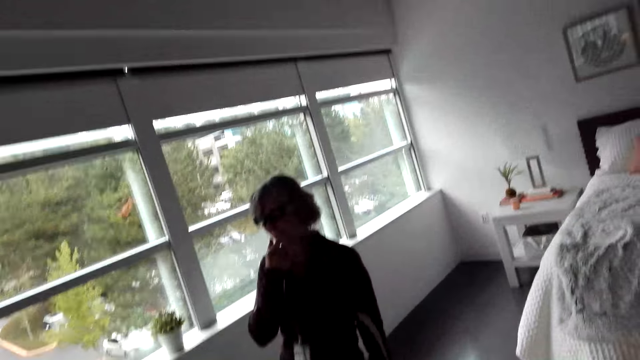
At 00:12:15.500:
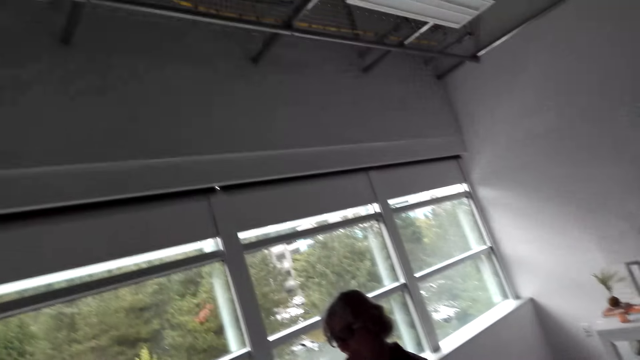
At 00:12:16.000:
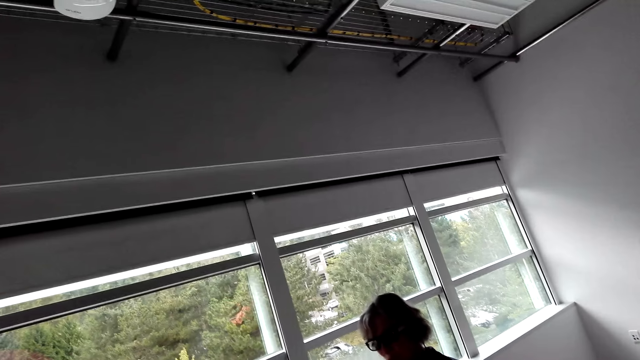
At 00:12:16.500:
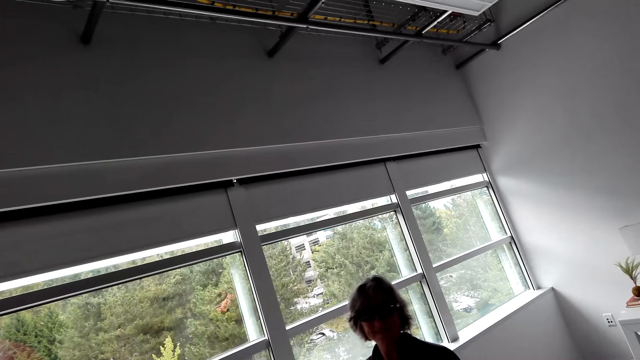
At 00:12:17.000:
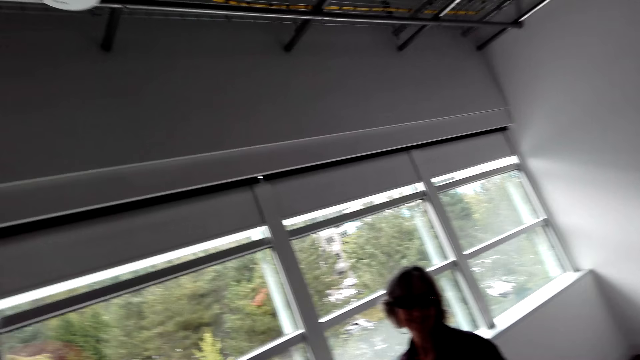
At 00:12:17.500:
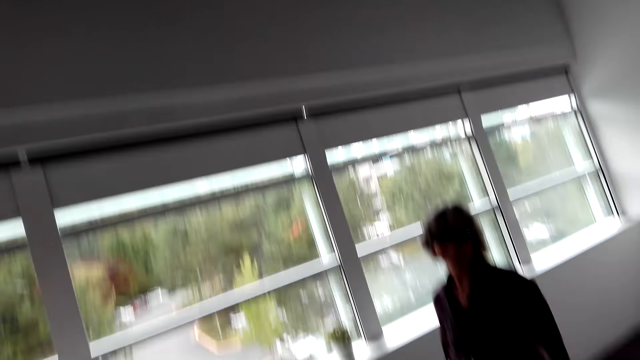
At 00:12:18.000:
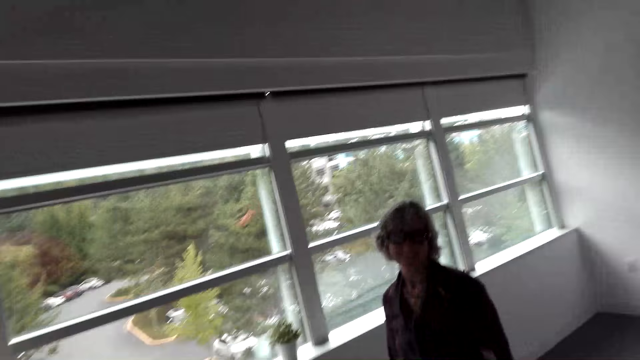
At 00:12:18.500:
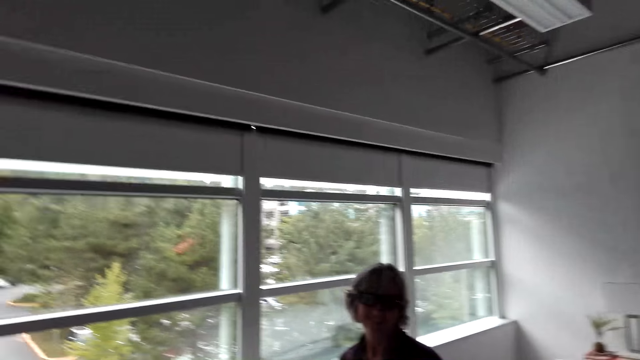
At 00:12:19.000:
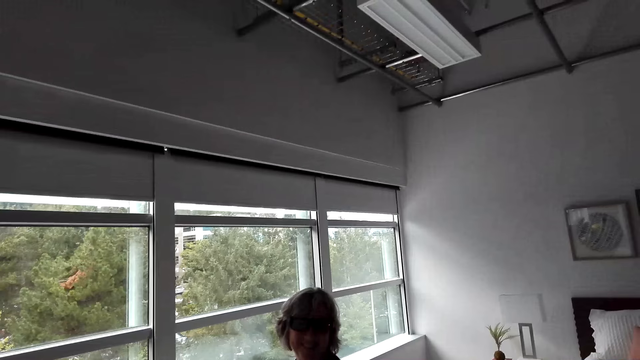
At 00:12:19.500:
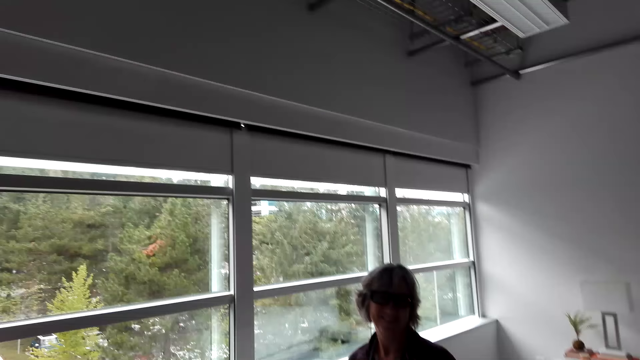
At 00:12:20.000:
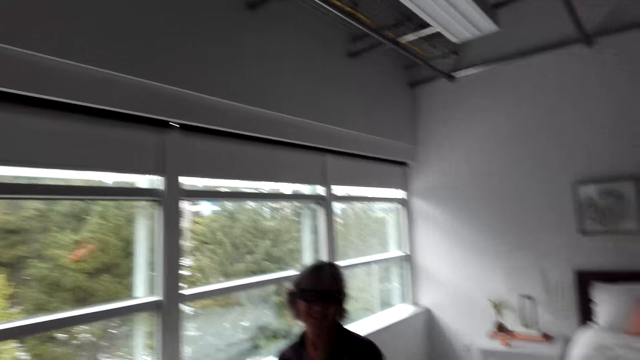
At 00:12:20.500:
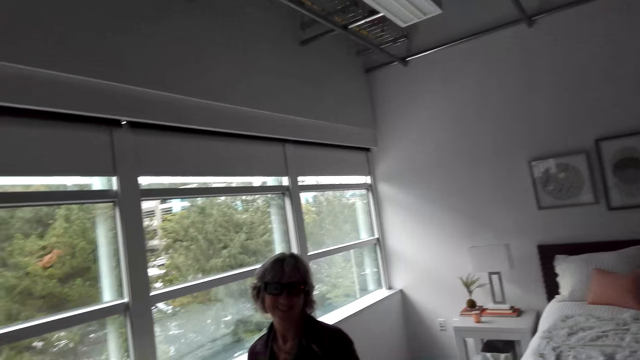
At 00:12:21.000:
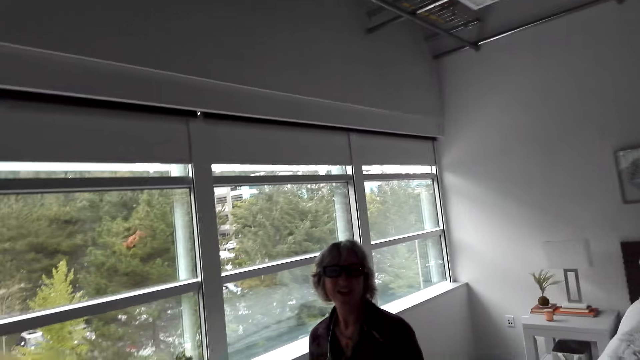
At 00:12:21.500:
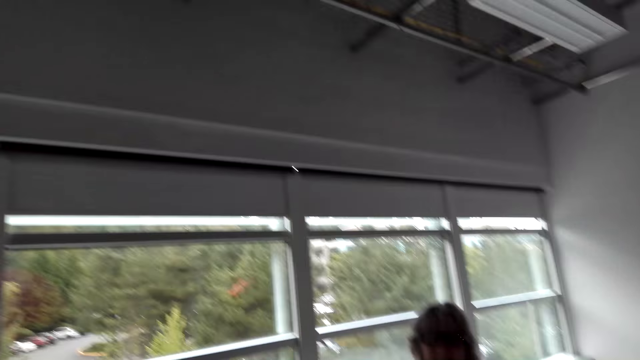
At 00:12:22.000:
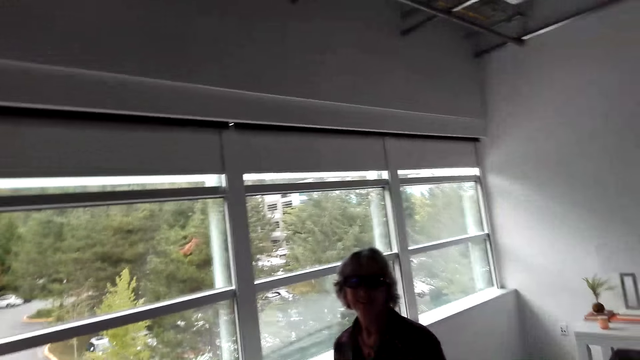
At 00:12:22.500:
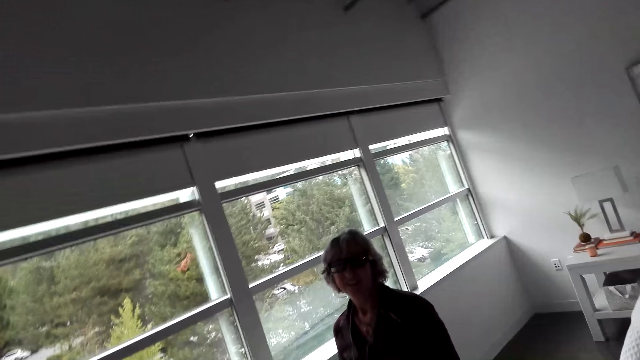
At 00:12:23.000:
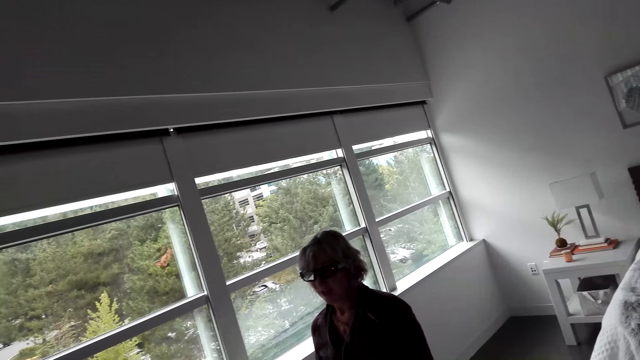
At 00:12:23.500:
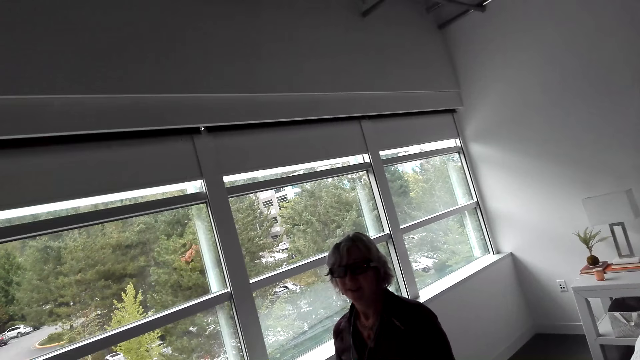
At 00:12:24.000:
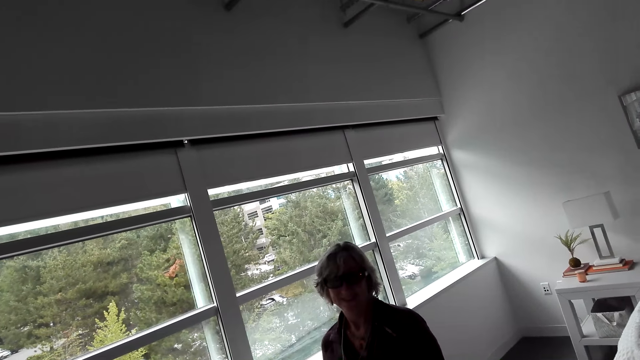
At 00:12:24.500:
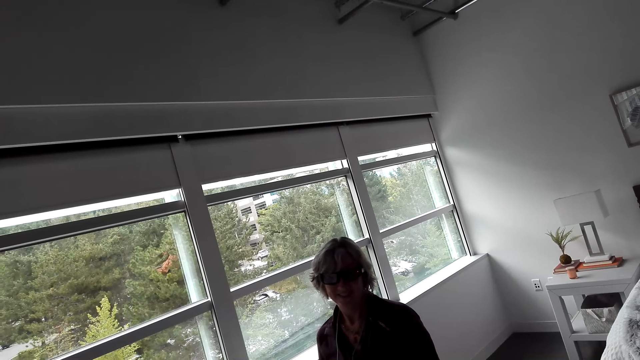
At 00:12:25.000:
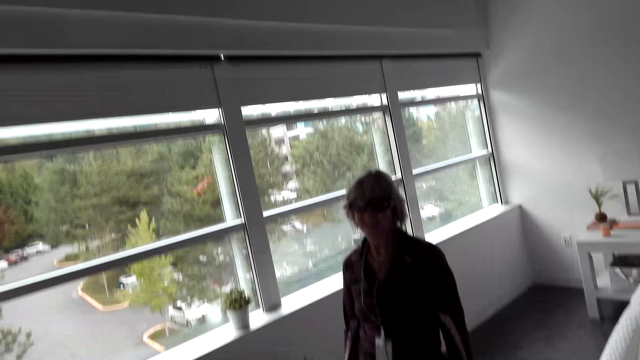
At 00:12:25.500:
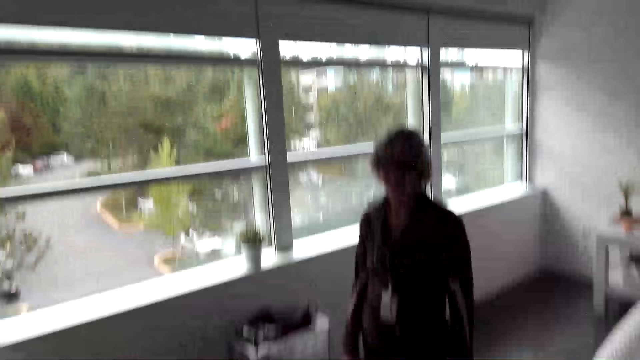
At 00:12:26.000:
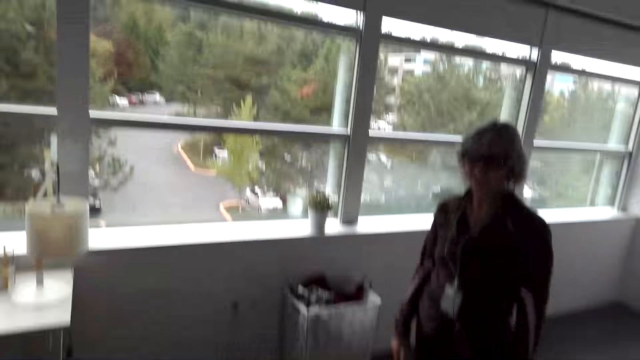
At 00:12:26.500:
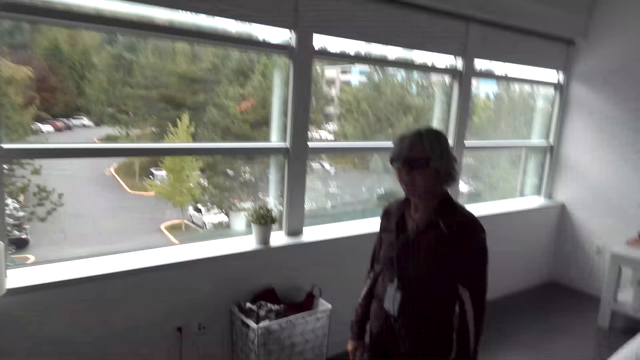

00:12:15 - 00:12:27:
A woman talks to the camera wearer.

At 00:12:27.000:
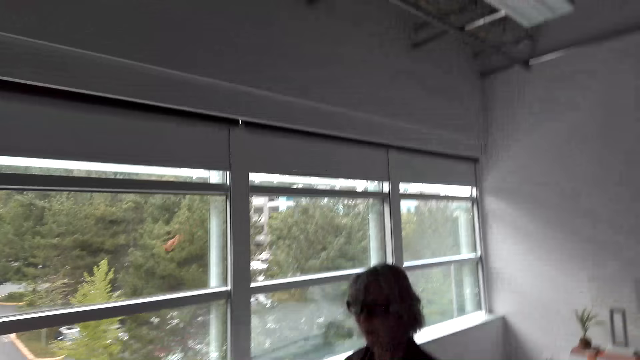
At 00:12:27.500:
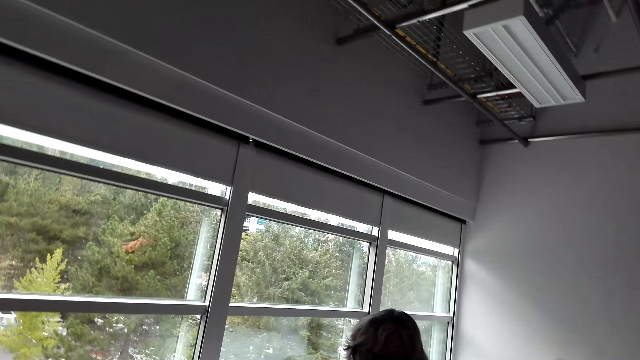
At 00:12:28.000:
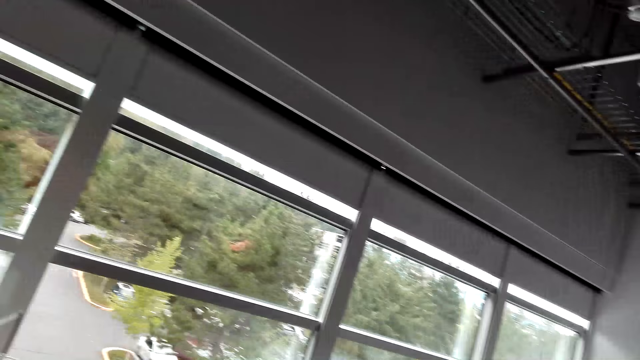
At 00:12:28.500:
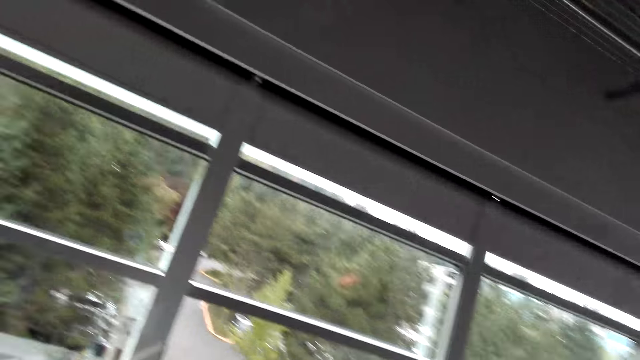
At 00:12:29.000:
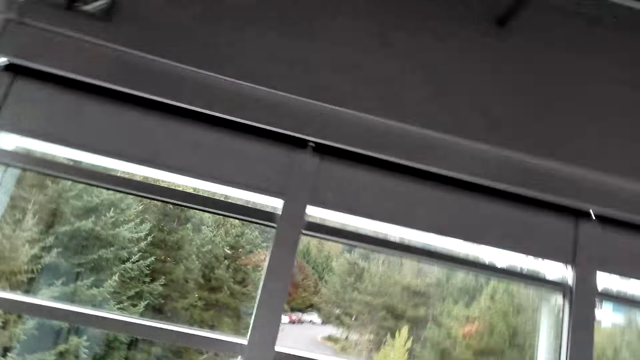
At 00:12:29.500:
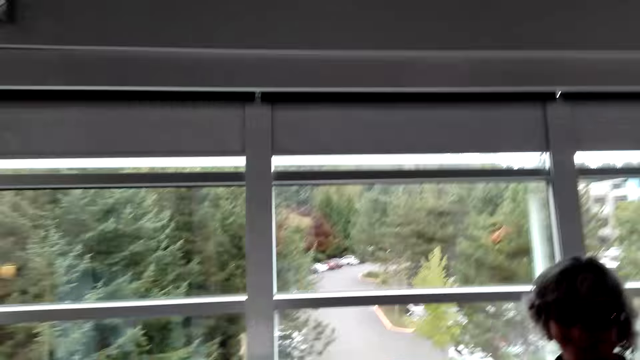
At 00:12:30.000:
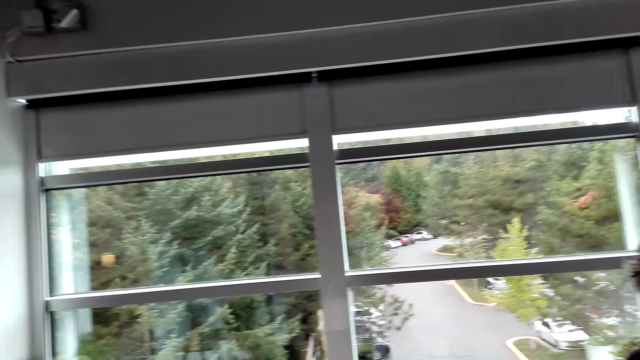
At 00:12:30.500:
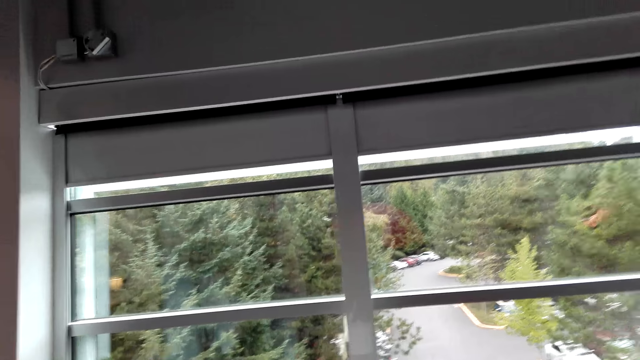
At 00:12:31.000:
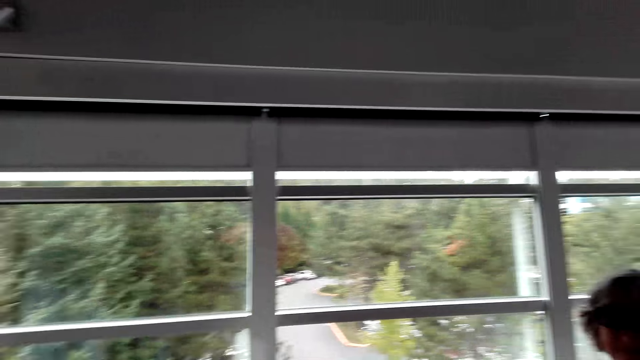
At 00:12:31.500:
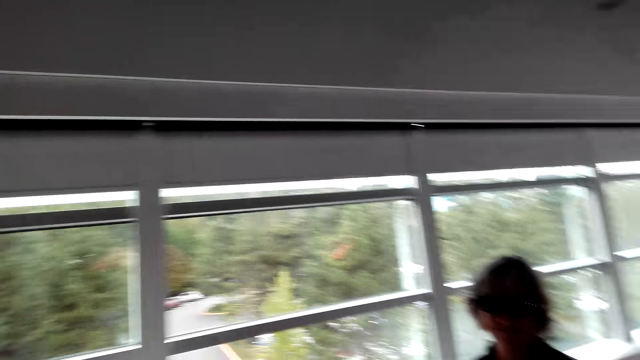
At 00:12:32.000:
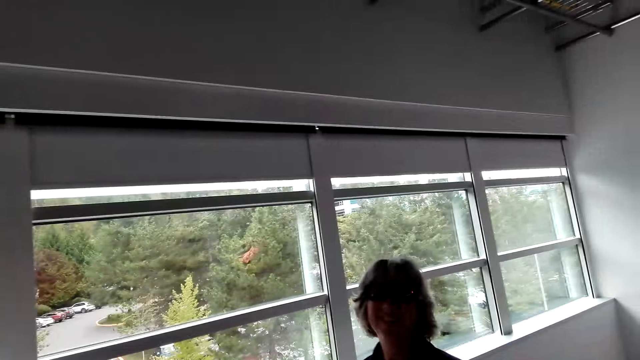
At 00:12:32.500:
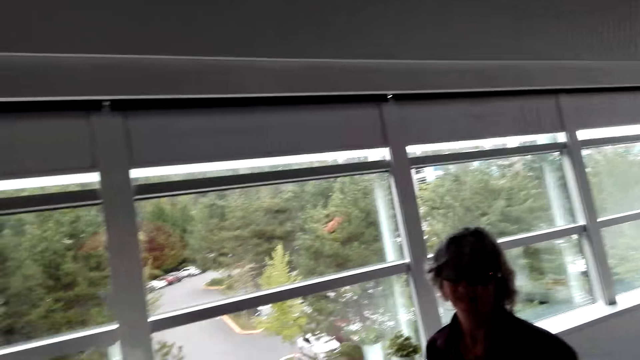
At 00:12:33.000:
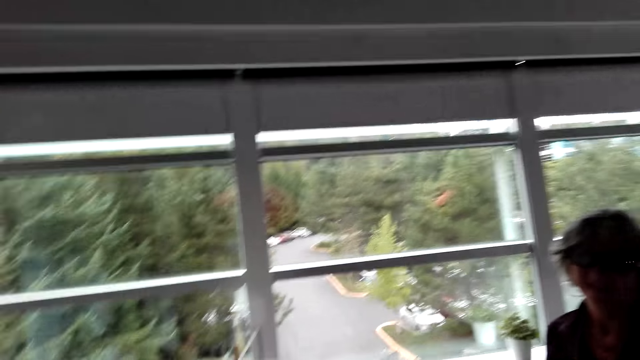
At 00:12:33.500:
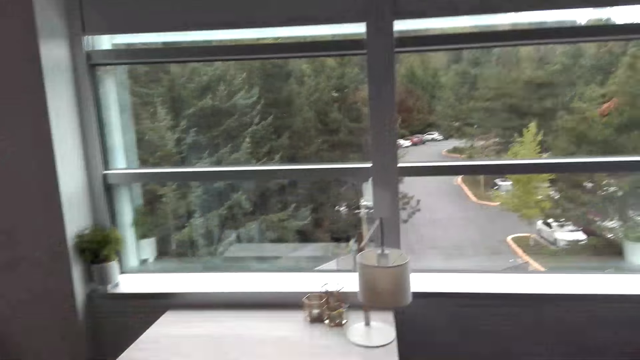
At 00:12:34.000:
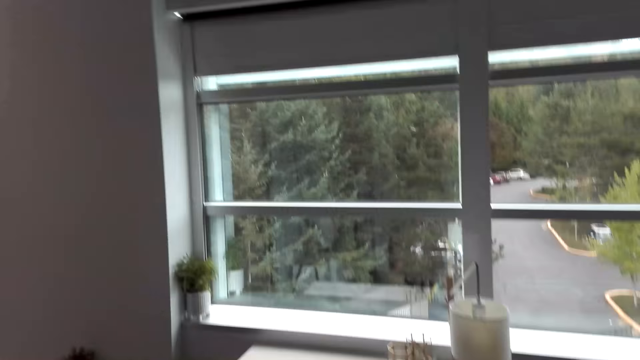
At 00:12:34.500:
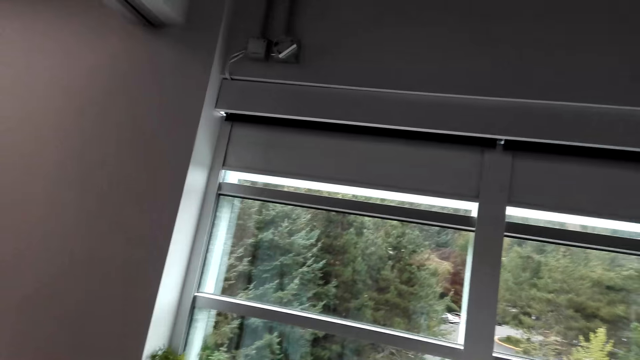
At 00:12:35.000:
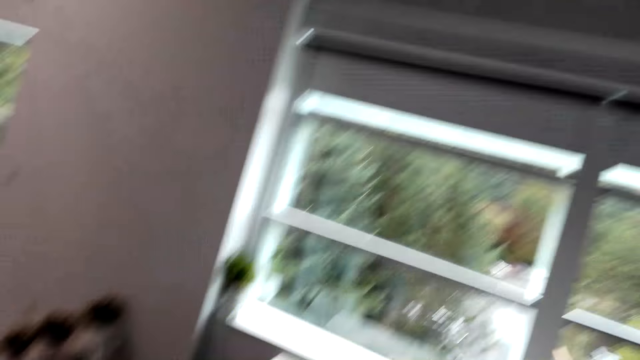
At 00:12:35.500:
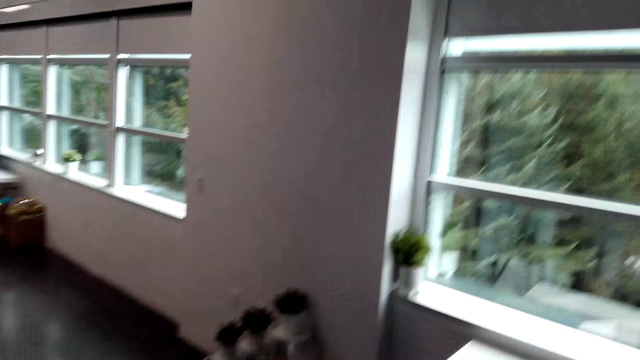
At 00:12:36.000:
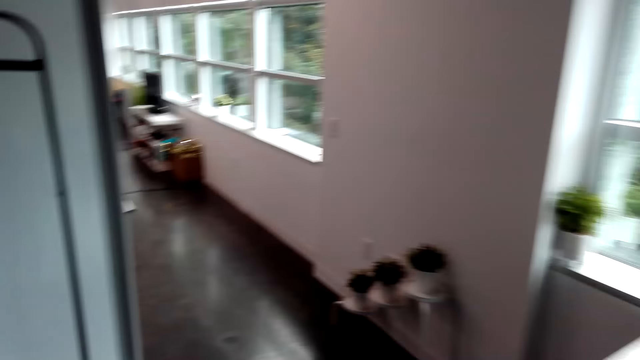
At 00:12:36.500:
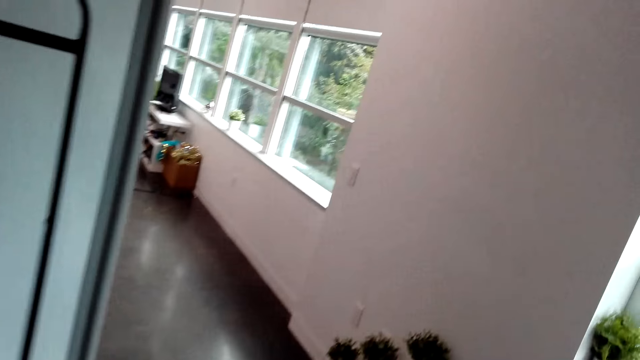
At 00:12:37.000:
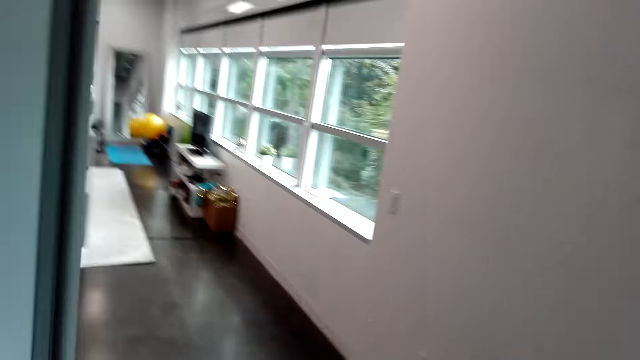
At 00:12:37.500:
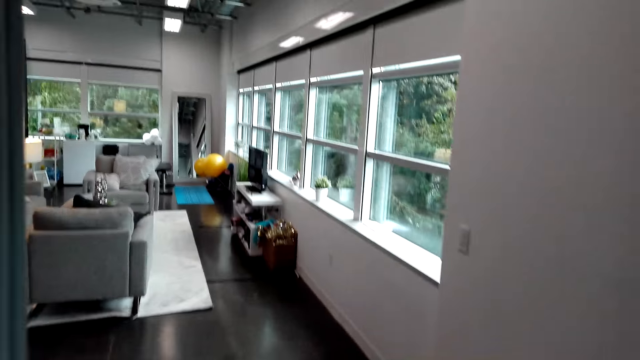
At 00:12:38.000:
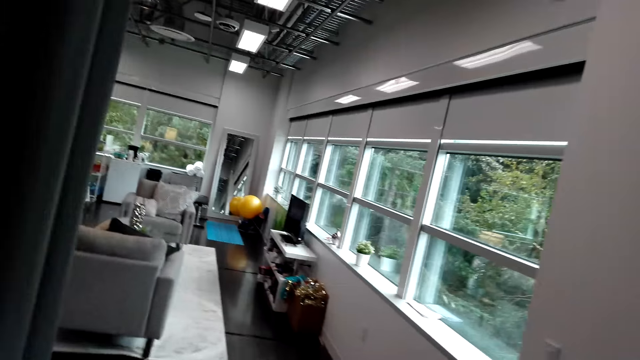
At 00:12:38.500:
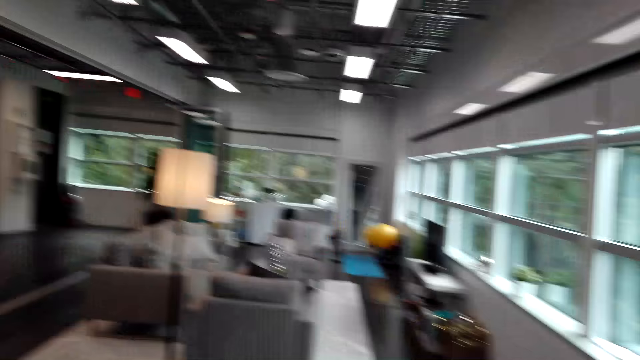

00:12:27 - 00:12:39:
The camera wearer talks to the woman. They look at the window. The woman talks to the camera wearer. The camera wearer walks on the room.
